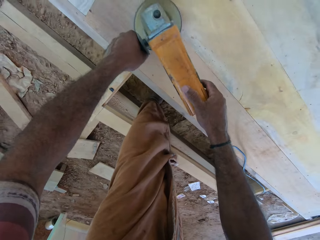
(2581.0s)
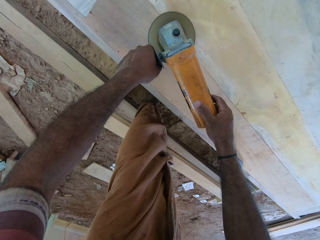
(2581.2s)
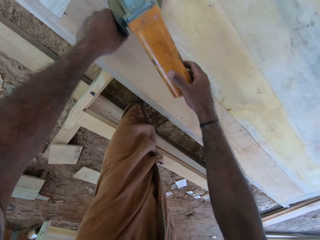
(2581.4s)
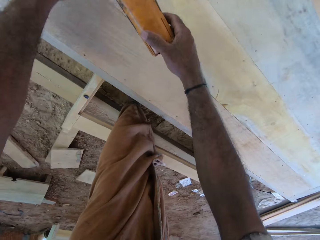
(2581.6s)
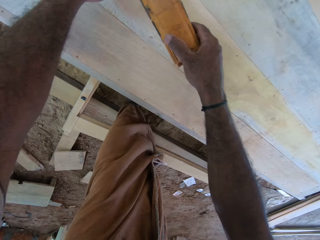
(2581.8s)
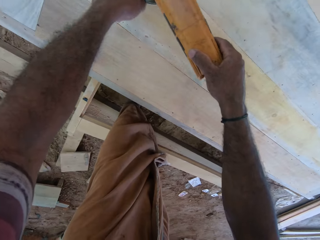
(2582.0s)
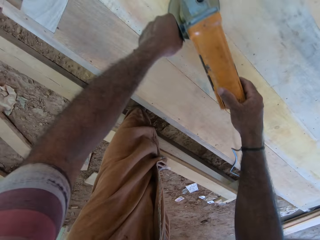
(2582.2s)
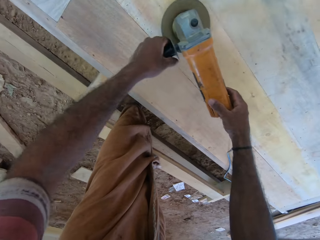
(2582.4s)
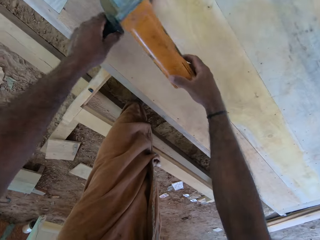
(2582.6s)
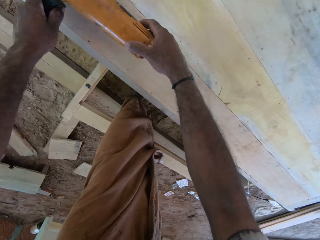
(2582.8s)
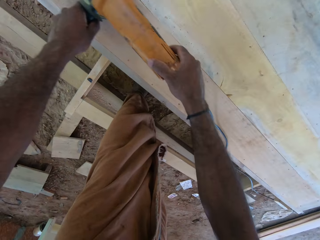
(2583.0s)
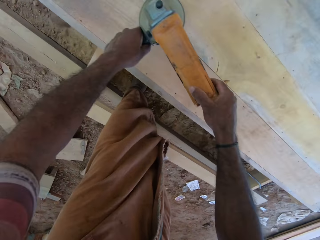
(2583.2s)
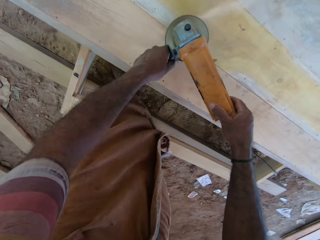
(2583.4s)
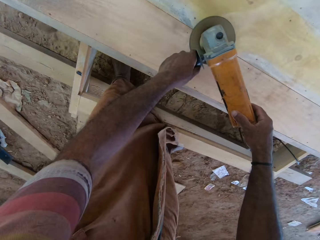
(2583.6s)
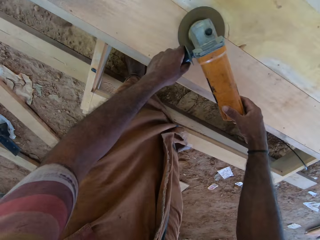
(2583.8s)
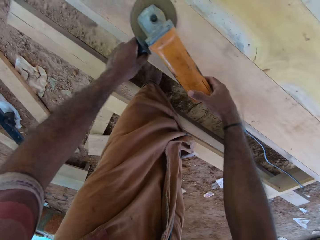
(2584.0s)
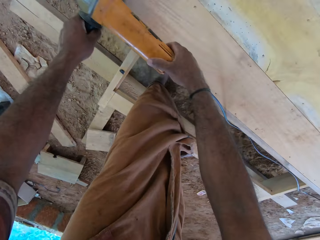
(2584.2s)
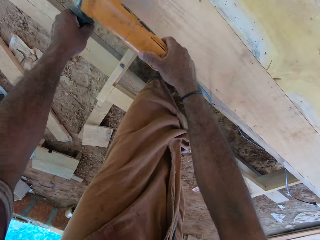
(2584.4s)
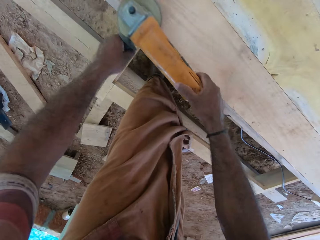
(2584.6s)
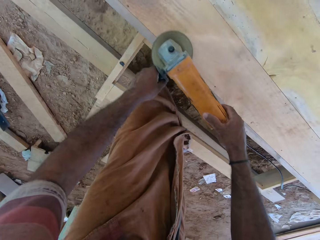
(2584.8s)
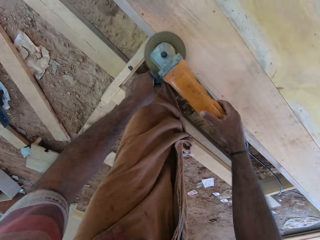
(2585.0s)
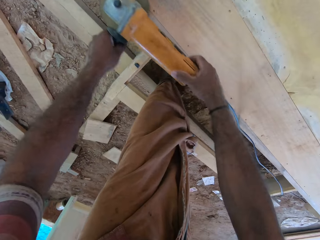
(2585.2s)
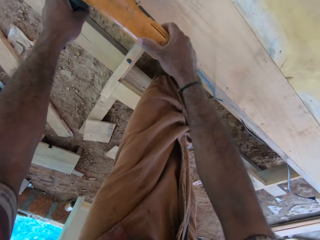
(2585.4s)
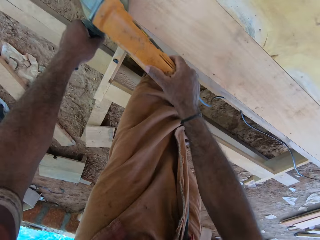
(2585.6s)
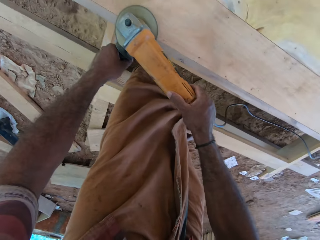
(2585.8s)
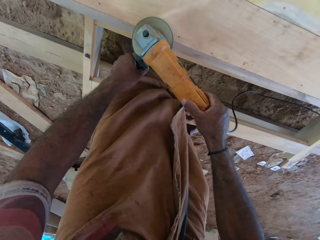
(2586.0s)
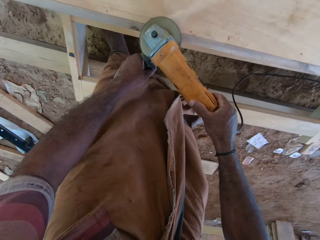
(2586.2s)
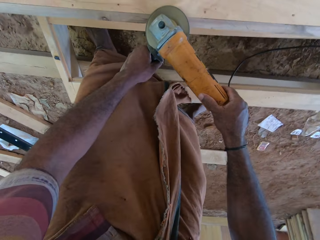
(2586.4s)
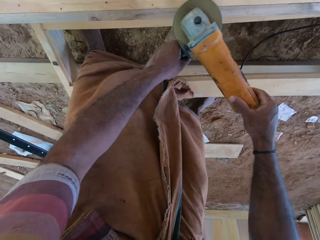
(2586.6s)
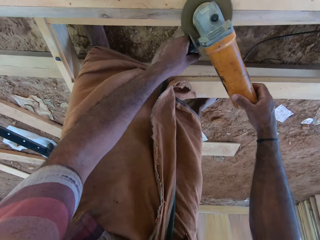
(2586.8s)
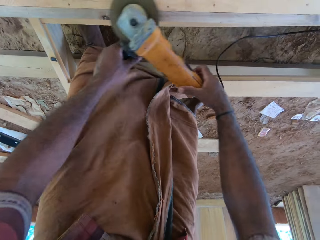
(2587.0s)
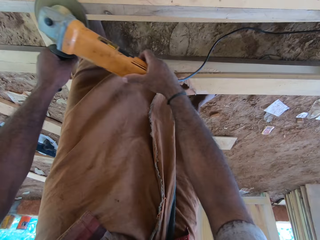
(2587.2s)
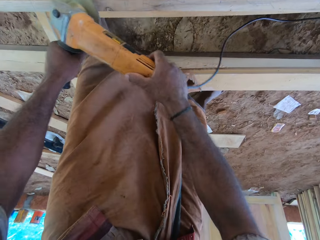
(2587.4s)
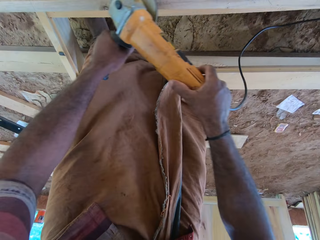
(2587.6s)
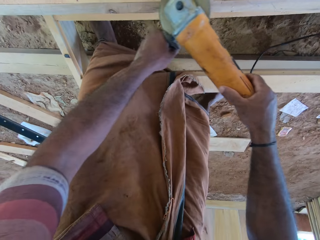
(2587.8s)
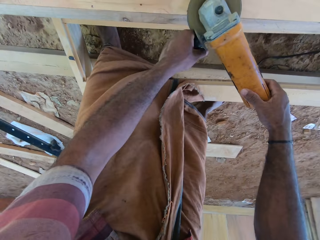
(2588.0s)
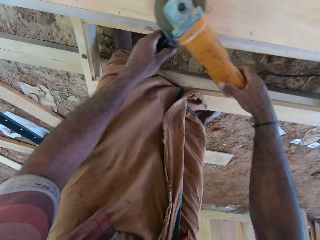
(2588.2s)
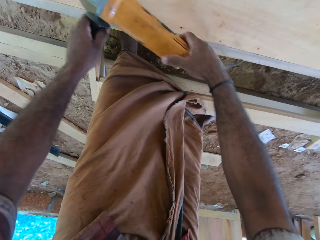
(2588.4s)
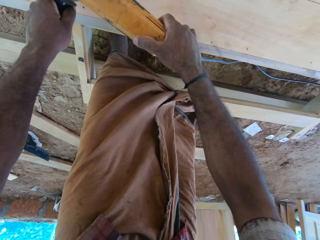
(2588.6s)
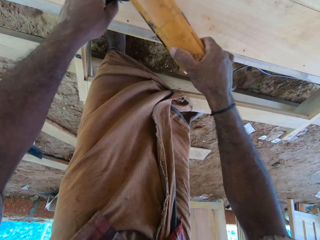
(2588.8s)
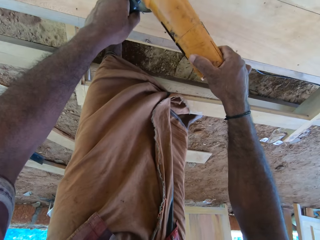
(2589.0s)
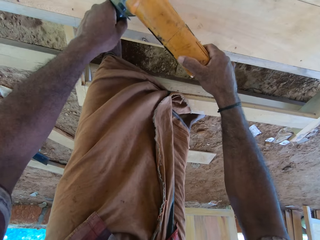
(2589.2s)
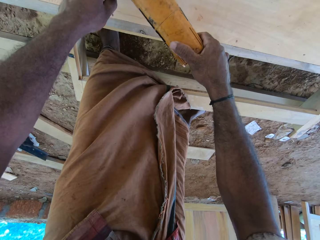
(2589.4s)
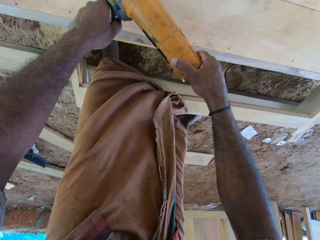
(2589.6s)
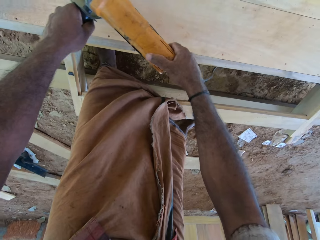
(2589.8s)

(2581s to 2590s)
The camera wearer moves around something with both hands. They smoothen the surface with something.

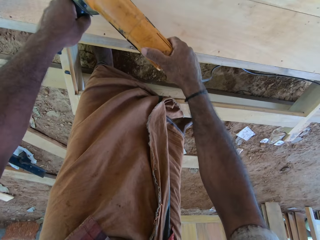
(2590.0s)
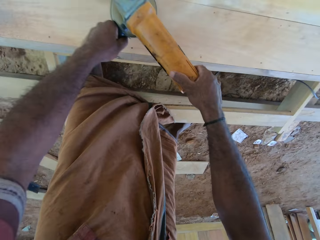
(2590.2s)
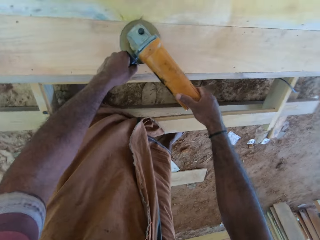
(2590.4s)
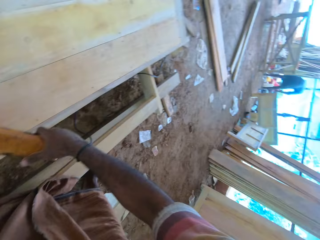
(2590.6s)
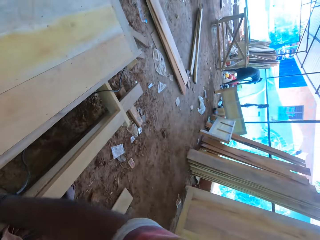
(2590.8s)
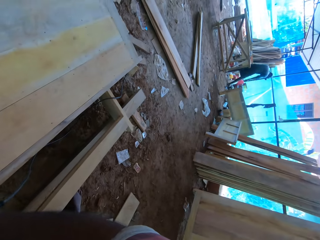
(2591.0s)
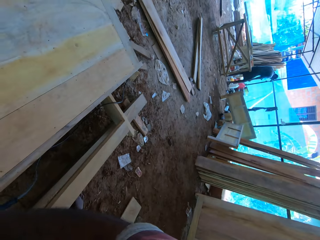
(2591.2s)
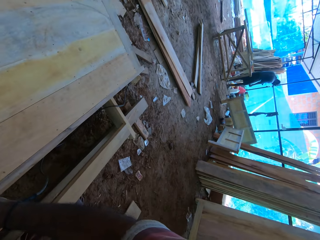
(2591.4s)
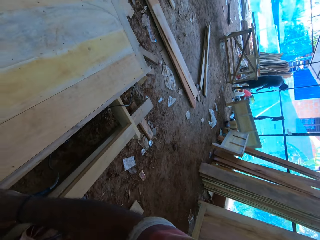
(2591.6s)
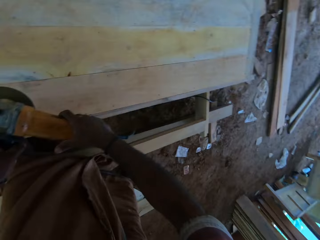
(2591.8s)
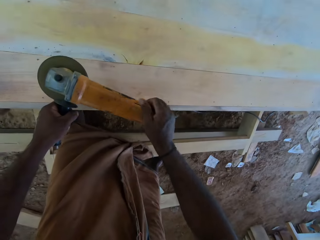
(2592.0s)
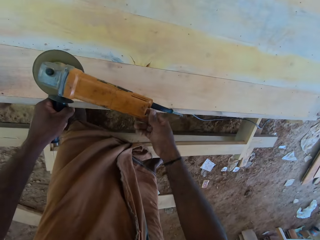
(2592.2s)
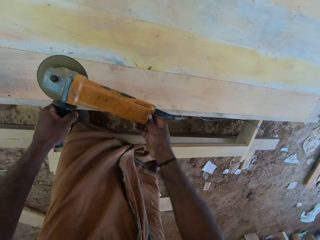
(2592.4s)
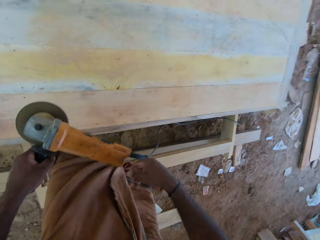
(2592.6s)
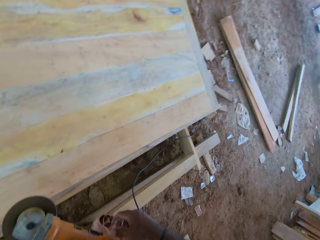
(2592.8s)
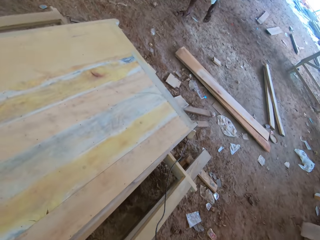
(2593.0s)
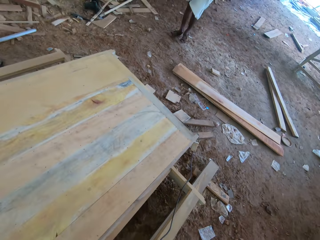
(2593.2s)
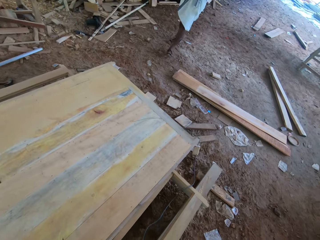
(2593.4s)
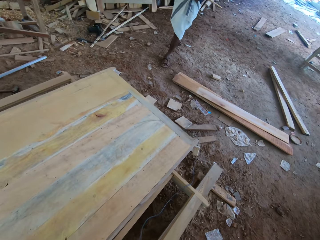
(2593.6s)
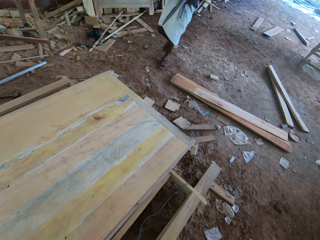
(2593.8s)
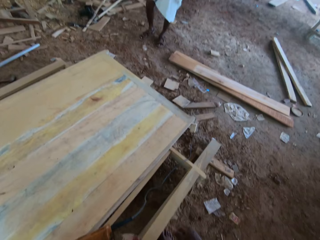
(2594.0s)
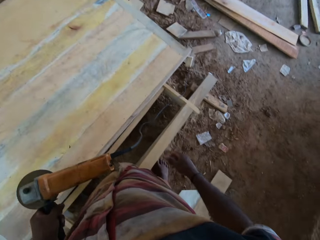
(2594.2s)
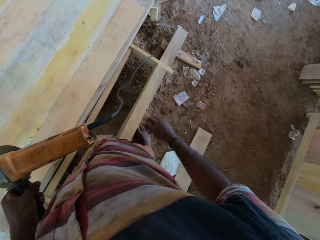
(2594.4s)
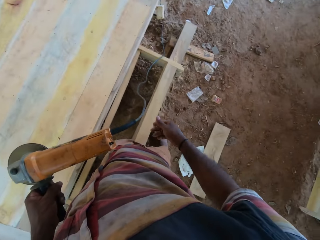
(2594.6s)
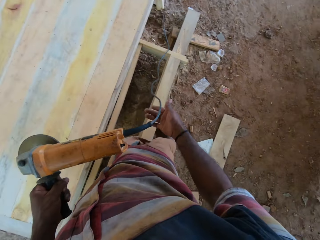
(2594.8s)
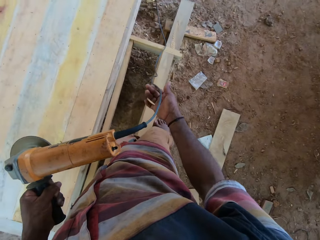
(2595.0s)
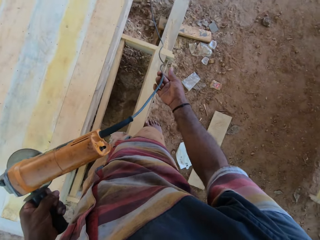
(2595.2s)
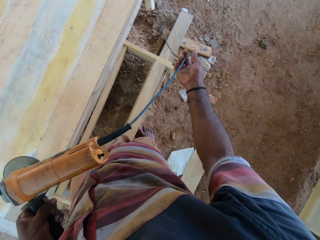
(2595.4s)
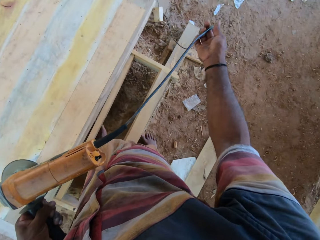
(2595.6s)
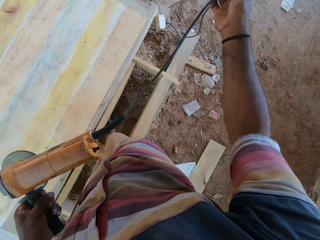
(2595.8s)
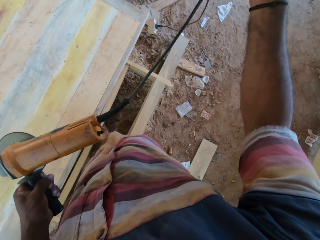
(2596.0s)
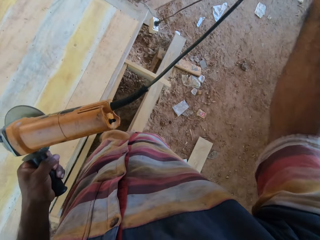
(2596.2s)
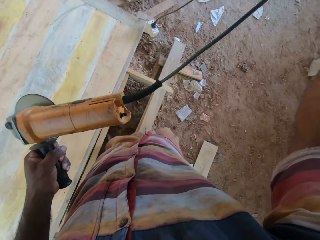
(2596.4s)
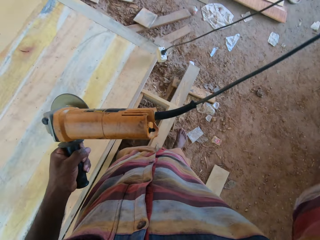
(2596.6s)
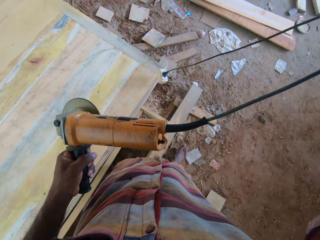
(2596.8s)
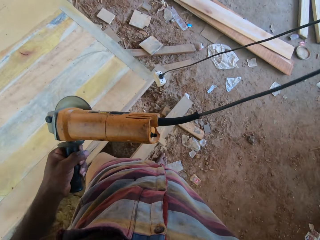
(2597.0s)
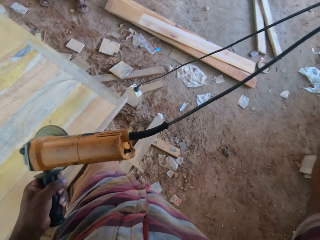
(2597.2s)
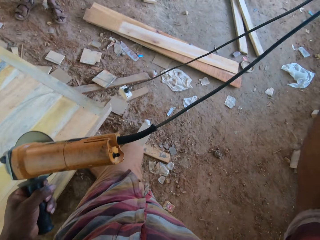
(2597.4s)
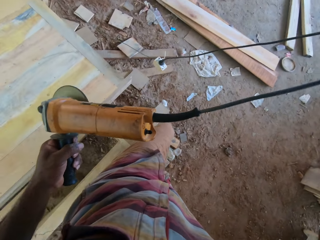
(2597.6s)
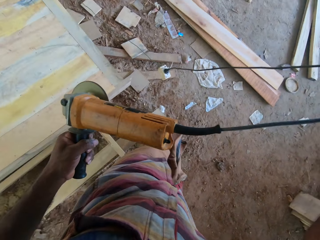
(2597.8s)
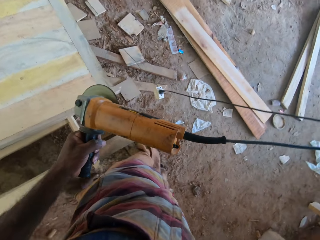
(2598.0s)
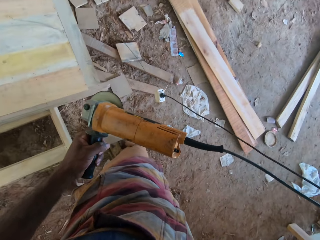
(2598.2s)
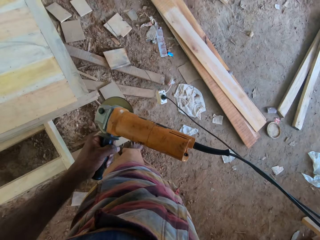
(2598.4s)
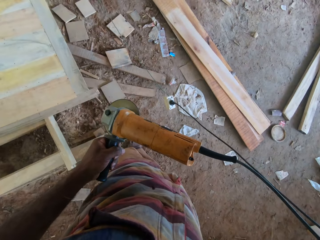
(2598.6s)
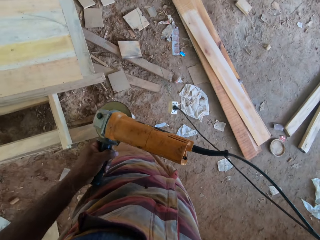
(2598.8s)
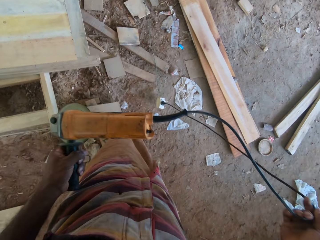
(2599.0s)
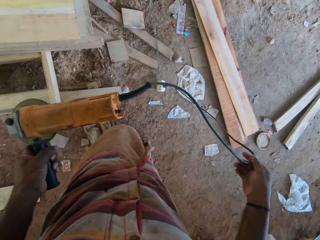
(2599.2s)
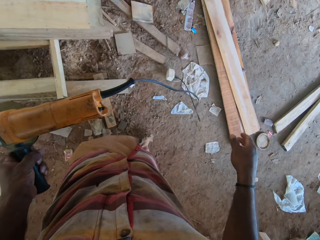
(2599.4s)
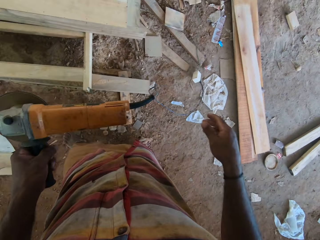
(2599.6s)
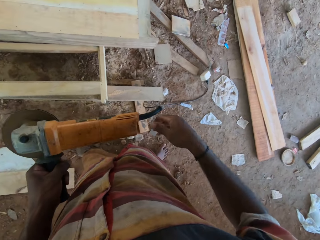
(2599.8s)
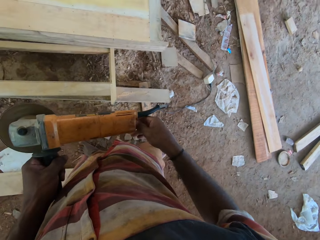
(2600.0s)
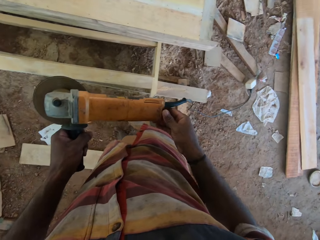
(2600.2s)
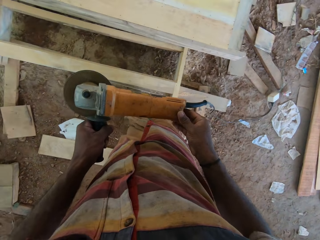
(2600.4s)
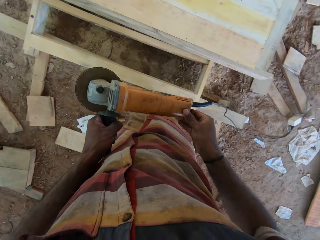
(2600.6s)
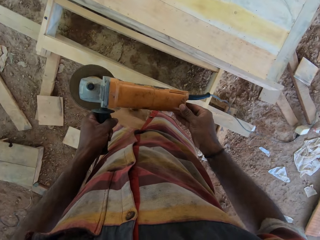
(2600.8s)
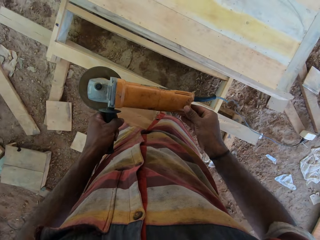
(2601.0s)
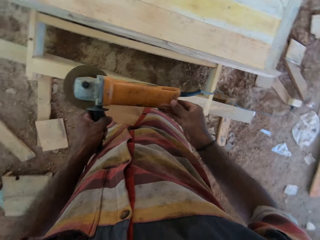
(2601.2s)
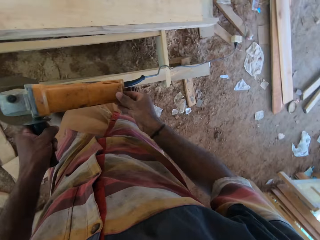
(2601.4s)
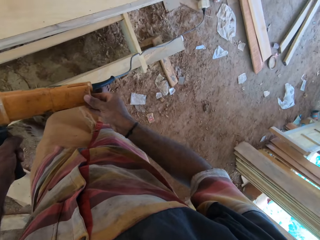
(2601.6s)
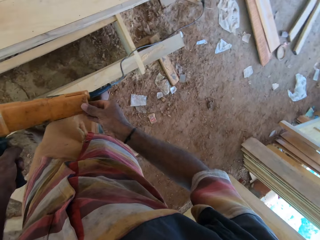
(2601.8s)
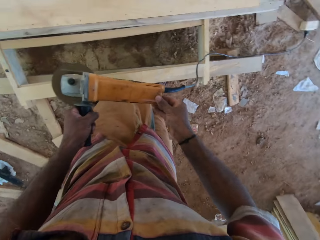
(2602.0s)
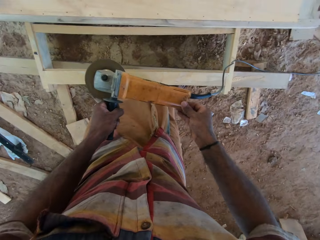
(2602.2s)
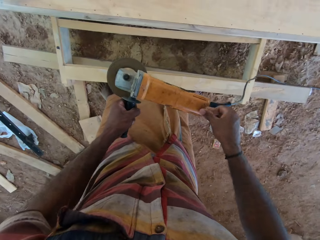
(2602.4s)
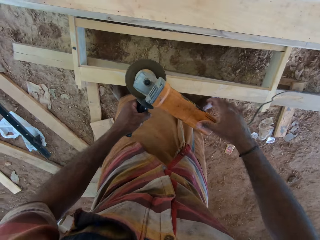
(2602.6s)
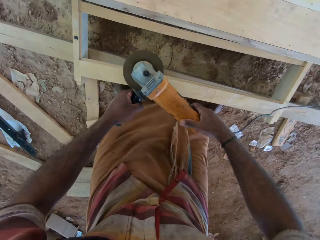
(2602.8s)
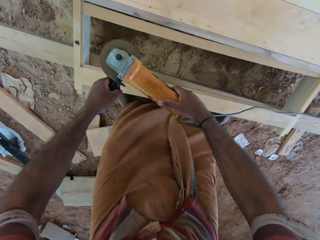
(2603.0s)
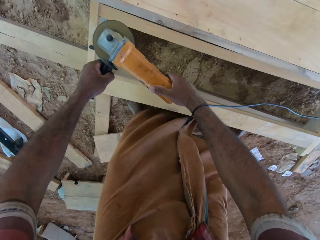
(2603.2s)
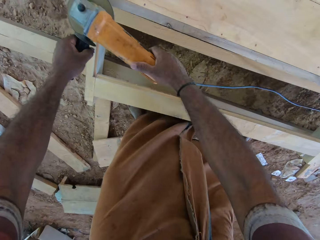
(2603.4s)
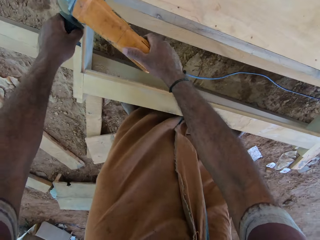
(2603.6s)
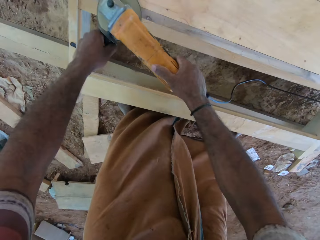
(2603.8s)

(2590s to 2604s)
The camera wearer looks around the compound. They look aside. They press something on something with the right hand. They hold the cable with the left hand. They hold the cord with the right hand. They pull the cord with the right hand. They walk ahead. They drop the cord with the right hand. They hold the grinder with both hands.
